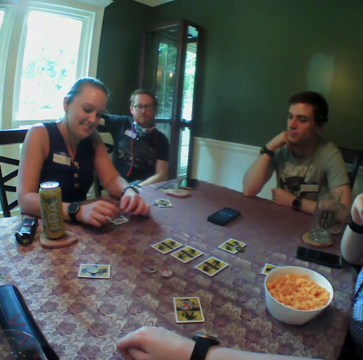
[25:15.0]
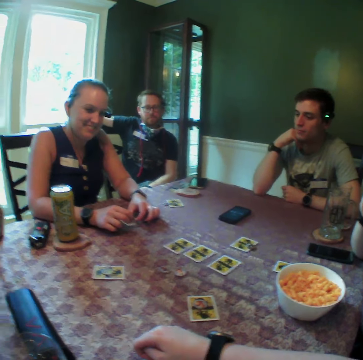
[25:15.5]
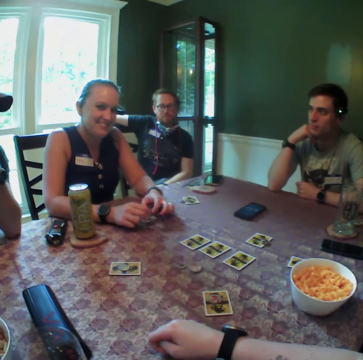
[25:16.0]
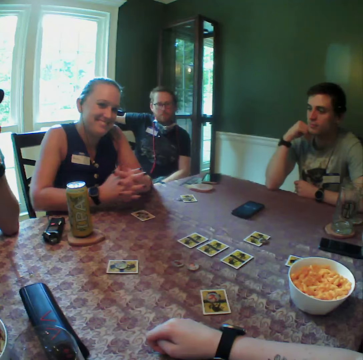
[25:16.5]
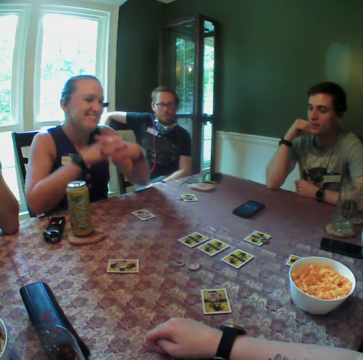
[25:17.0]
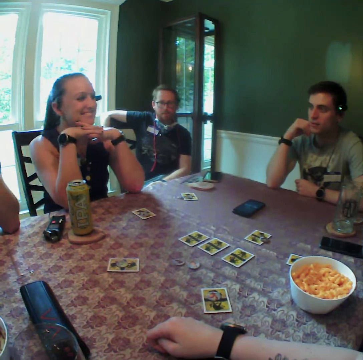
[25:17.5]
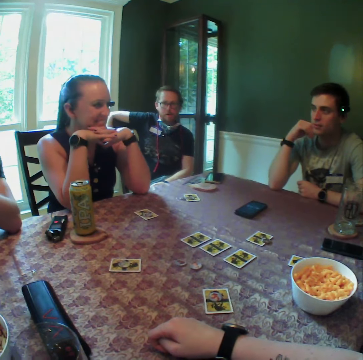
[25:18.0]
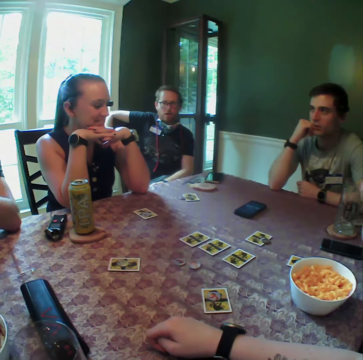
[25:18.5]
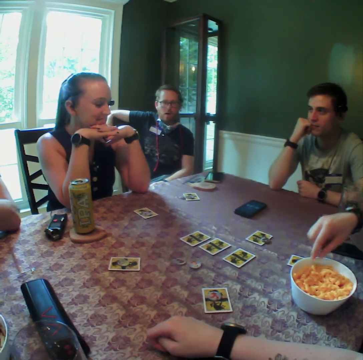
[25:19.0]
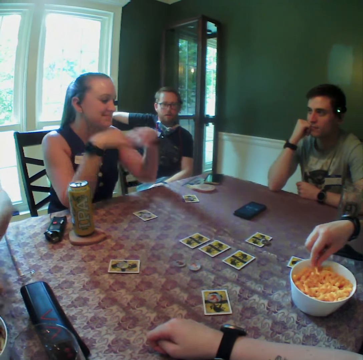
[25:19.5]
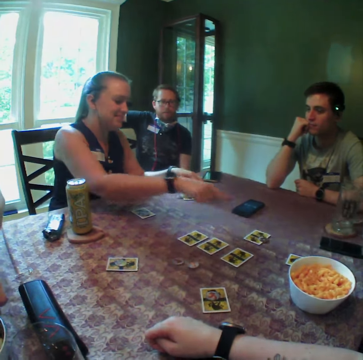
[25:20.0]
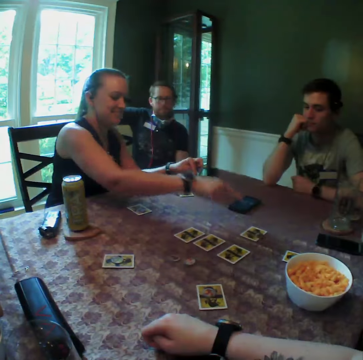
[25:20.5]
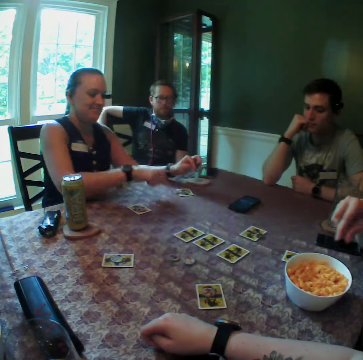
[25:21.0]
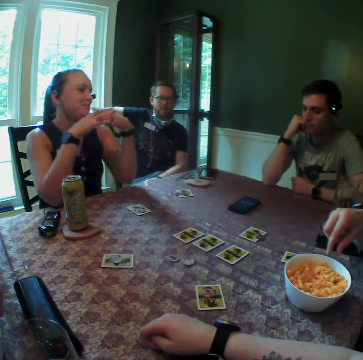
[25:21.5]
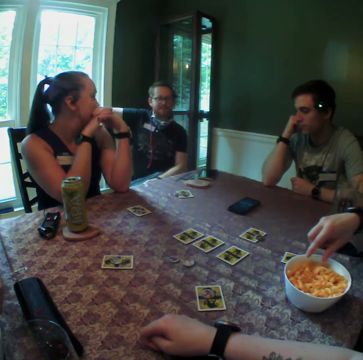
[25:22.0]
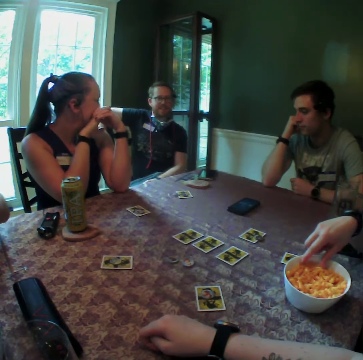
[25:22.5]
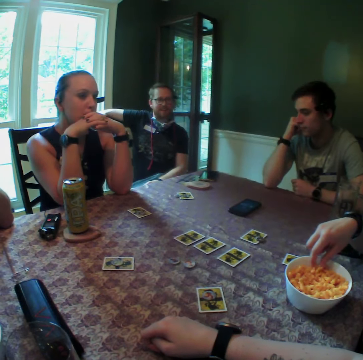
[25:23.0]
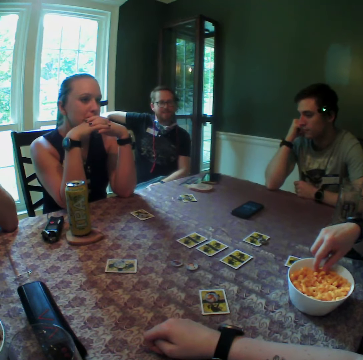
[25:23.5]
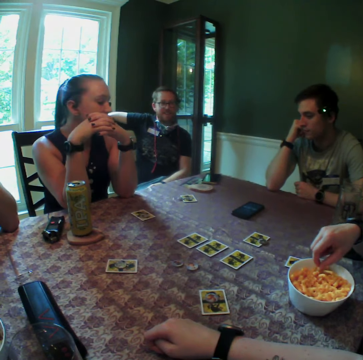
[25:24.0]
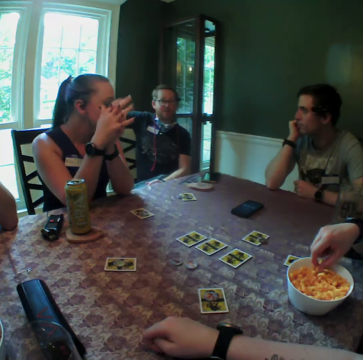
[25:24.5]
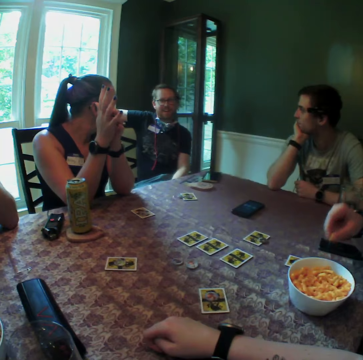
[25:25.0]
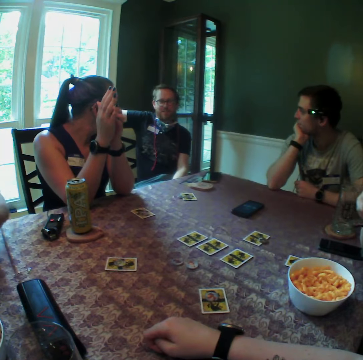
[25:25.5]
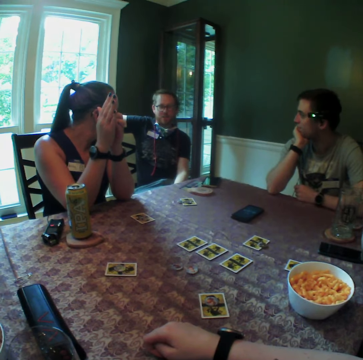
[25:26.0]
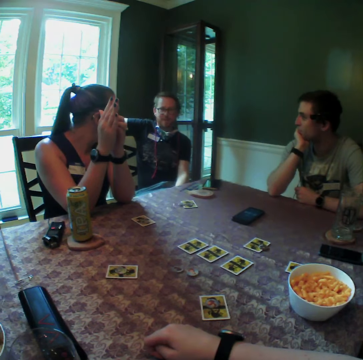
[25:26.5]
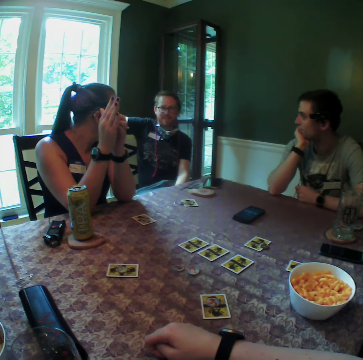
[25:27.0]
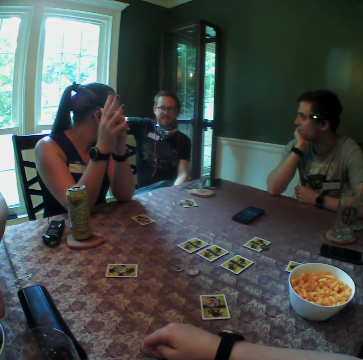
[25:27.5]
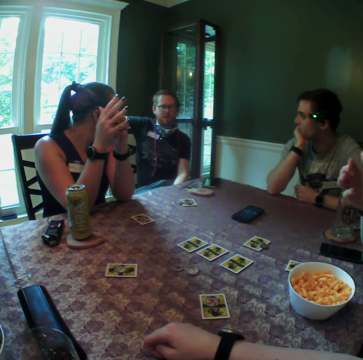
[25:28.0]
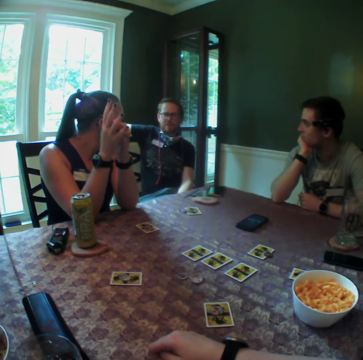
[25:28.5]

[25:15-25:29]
A person places the chip on the table. A woman adjusts the coaster with both hands on the card. Another woman picks from the cheeseballs bowl on the table with her right hand. Another person takes a popcorn. The first woman touches the card on the table with her right hand and touches the coaster on the table with her right hand. The first person communicates. The other woman dips her right hand in the cheeseballs bowl on the table. A third person talks to the camera wearer. The other woman picks from the cheeseballs bowl on the table with her right hand.

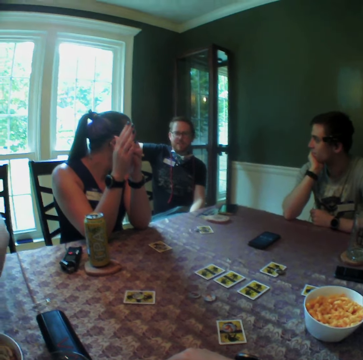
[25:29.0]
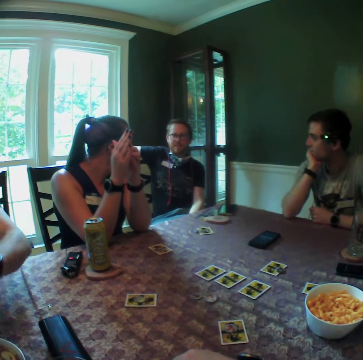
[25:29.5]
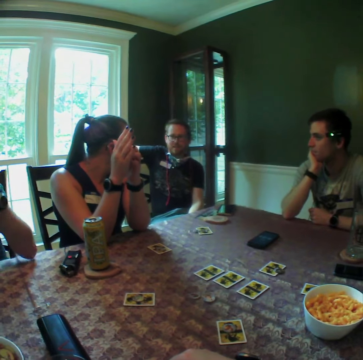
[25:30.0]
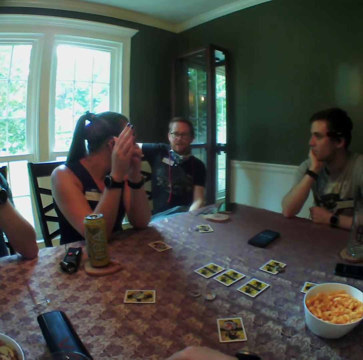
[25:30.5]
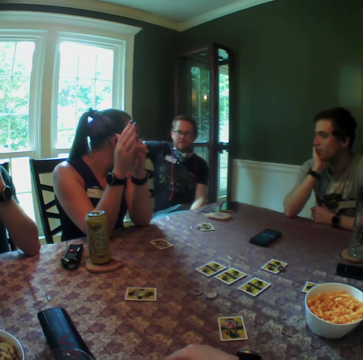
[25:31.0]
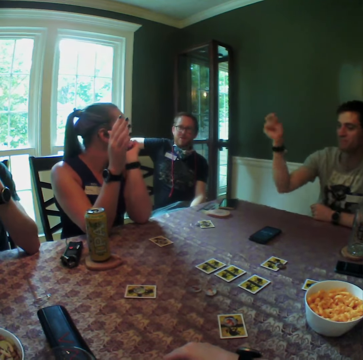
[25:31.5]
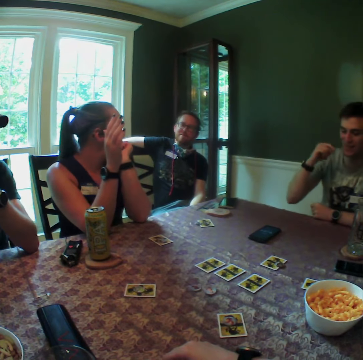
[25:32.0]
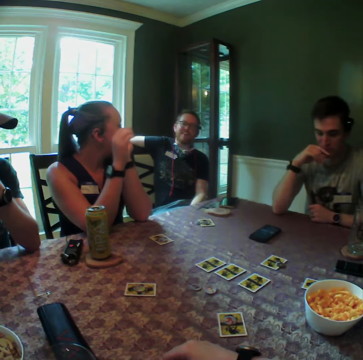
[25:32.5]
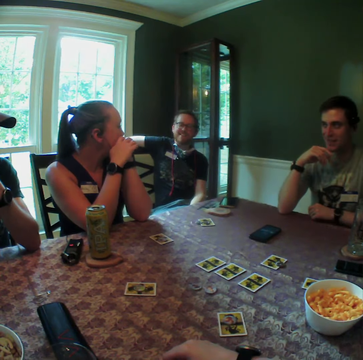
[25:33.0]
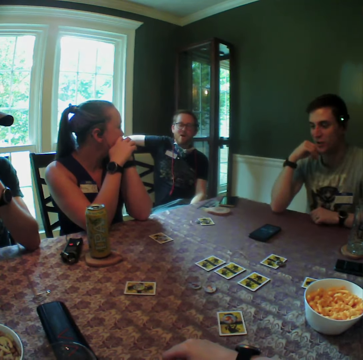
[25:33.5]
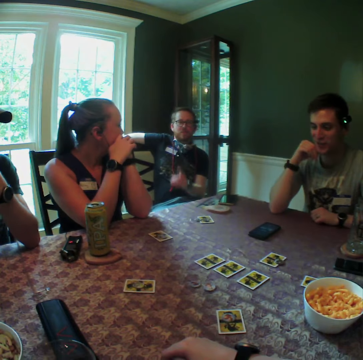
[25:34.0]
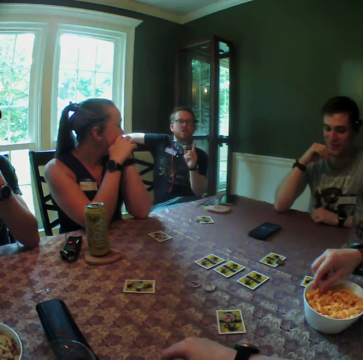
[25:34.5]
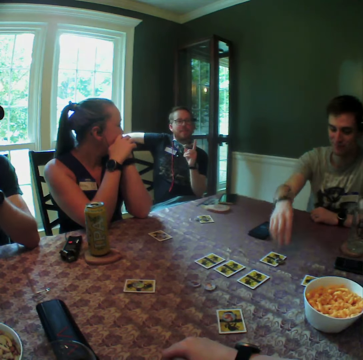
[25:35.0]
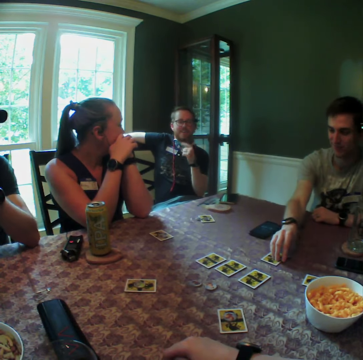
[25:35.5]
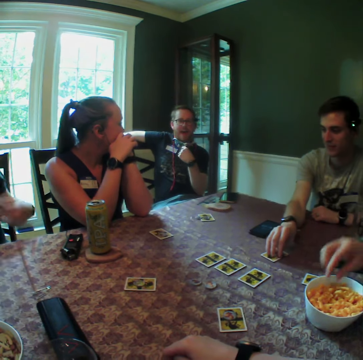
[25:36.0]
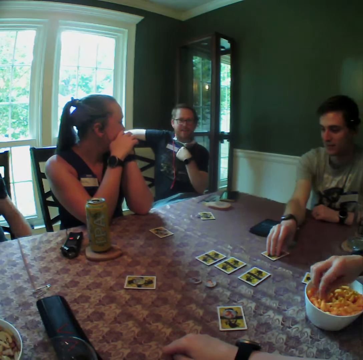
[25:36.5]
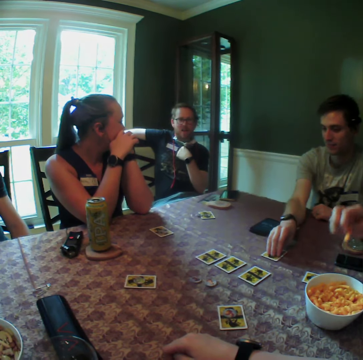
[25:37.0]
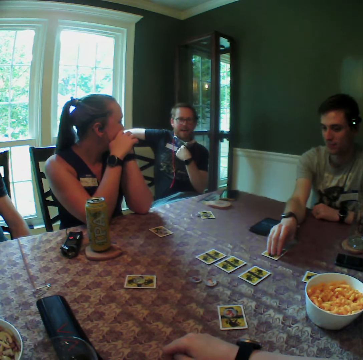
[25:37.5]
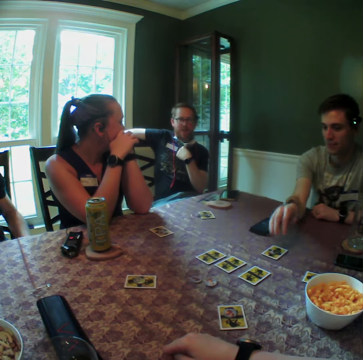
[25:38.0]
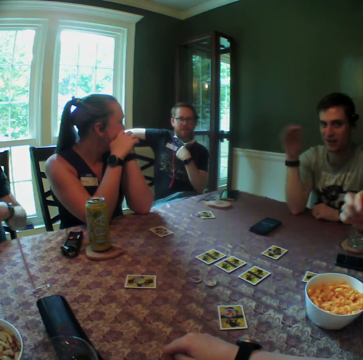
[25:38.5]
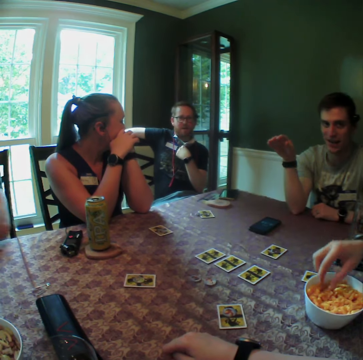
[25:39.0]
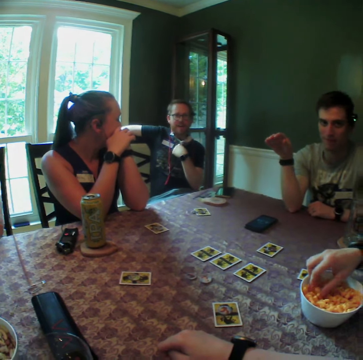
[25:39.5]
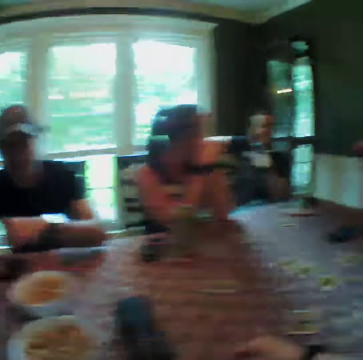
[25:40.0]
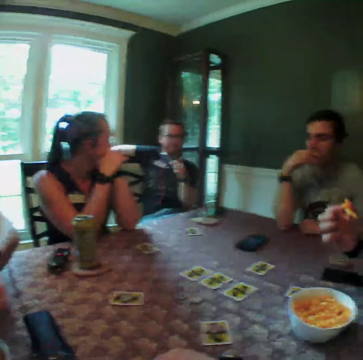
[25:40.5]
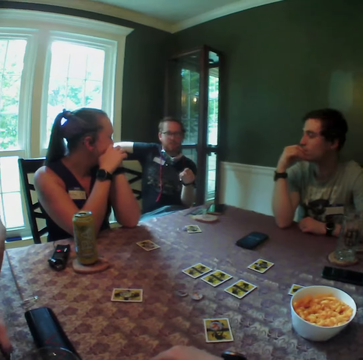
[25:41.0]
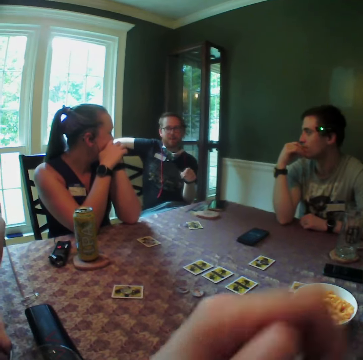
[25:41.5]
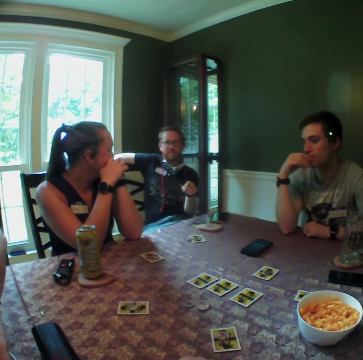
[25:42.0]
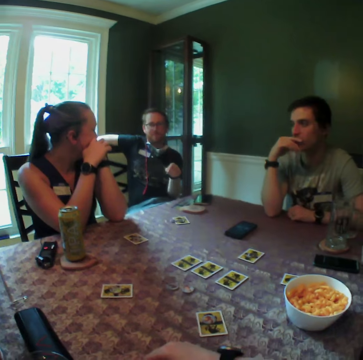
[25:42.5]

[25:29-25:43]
A woman picks from the cheeseballs bowl on the table with her right hand. A man moves the coaster and the card on the table with his right hand. The woman picks from the cheeseballs bowl on the table with her right hand. She picks from the cheeseballs bowl again.

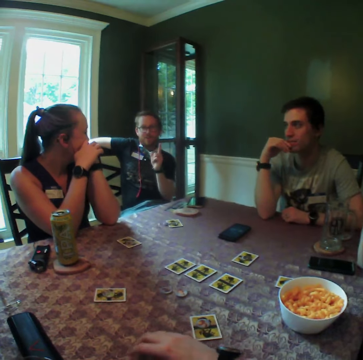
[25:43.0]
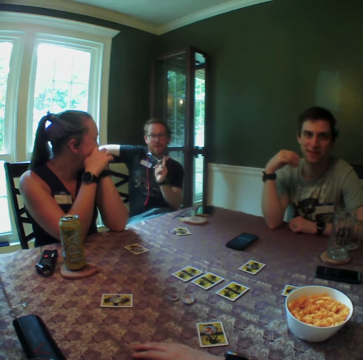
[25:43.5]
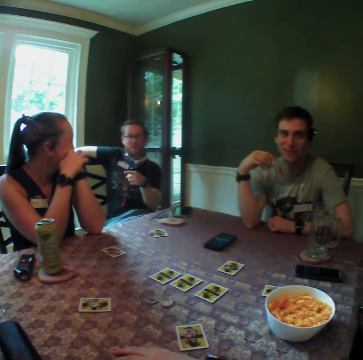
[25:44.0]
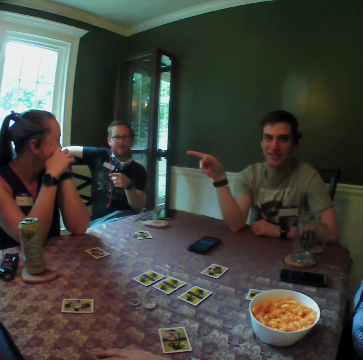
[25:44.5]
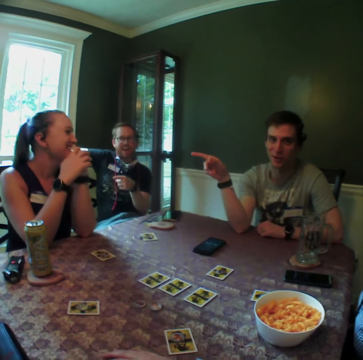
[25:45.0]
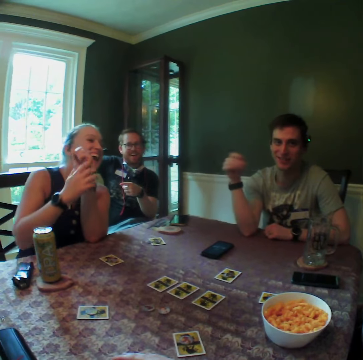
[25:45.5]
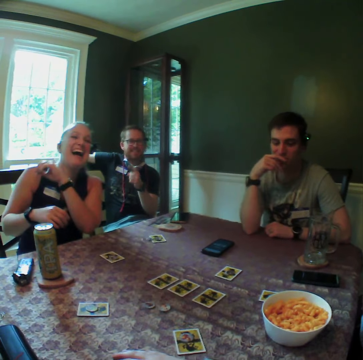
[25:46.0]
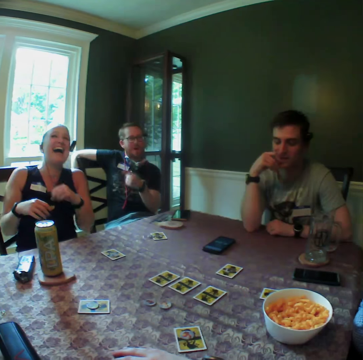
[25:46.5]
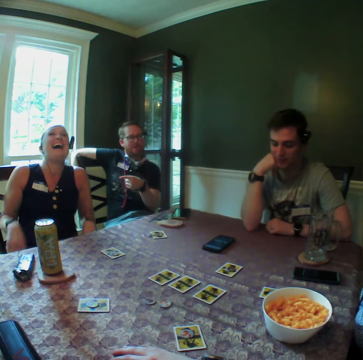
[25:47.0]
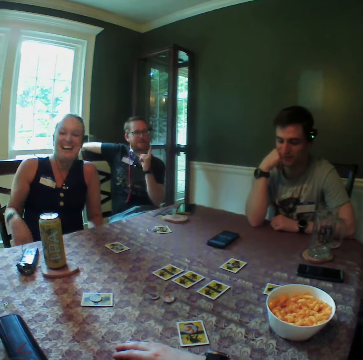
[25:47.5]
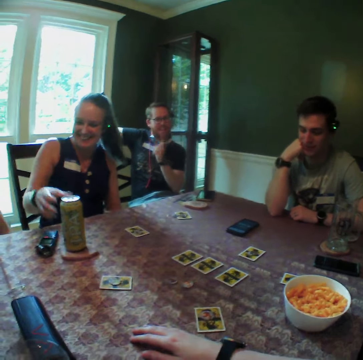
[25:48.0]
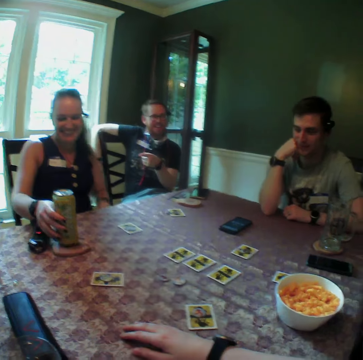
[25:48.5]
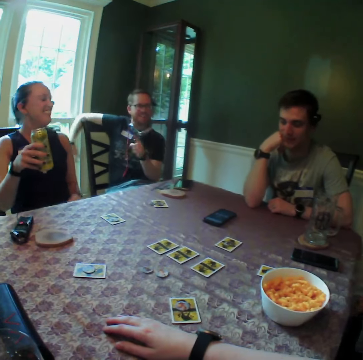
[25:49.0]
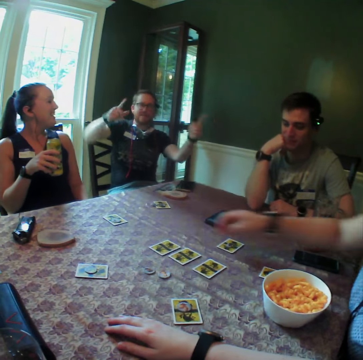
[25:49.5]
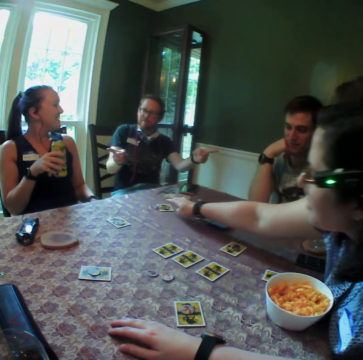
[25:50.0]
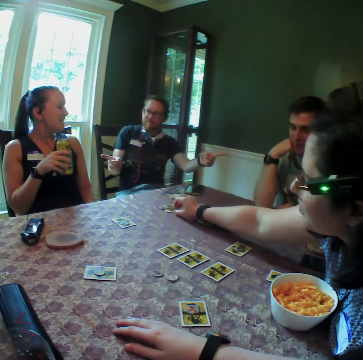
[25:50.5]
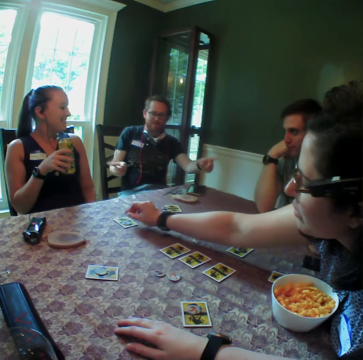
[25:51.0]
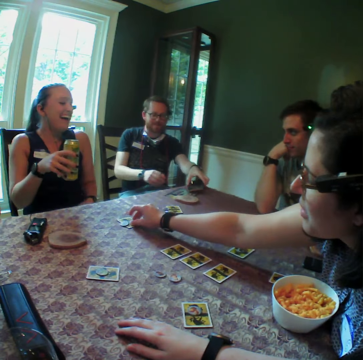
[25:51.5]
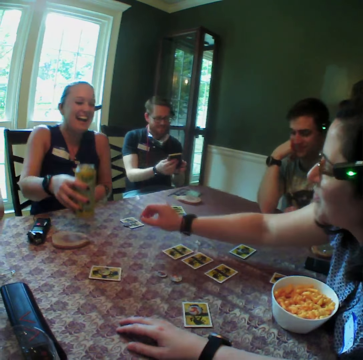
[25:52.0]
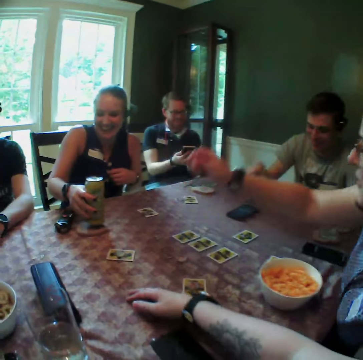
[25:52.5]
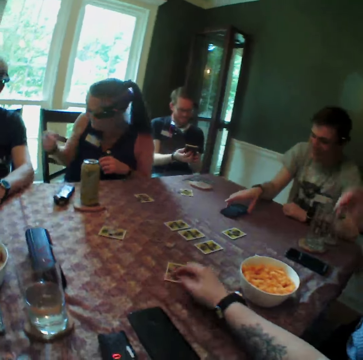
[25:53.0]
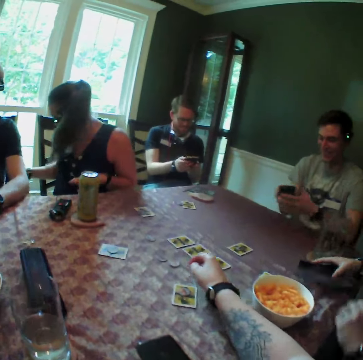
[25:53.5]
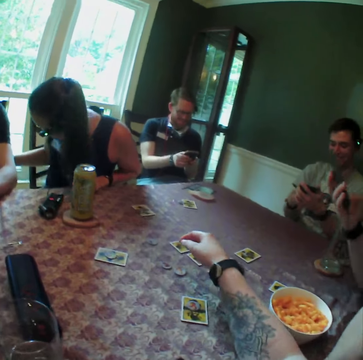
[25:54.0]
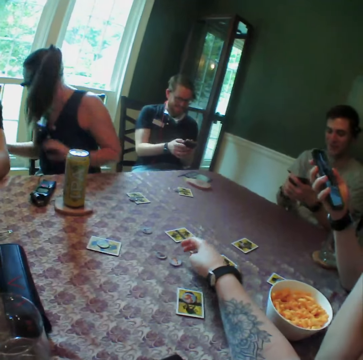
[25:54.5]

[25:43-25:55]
A person communicates. A woman picks up the can of soda from the table with her right hand. Another woman picks up the coaster on the card with her right hand. Another person moves a chip on the table. The second woman drops the coaster on the card on the table with her right hand. A man picks up a phone from the table with his left hand. The man operates the phone with both hands. The first woman drops the can of soda on the table with her right hand. Another man picks up the phone with his left hand from the table. The second woman picks up the phone from the table with her right hand. The other man operates the phone with both hands.
